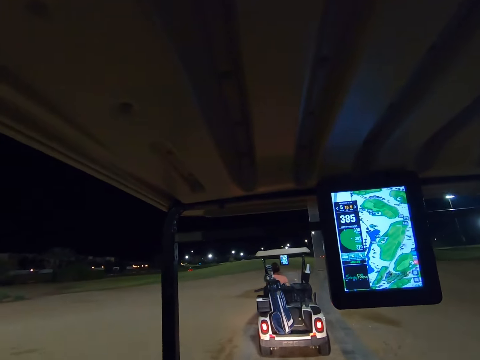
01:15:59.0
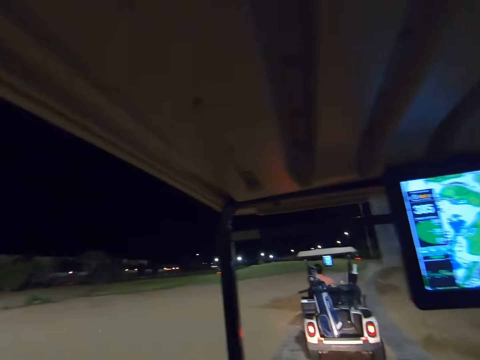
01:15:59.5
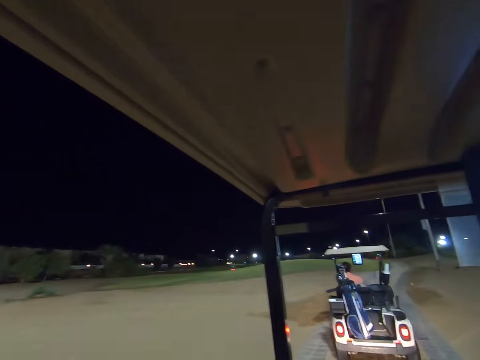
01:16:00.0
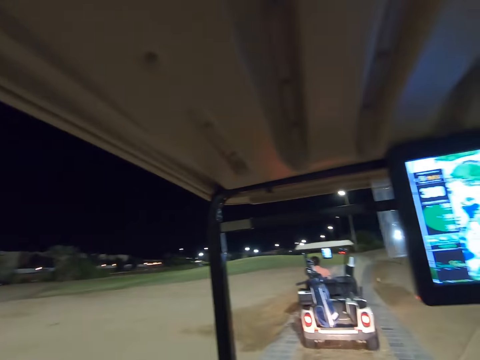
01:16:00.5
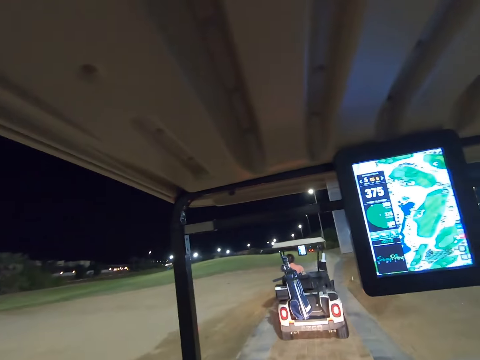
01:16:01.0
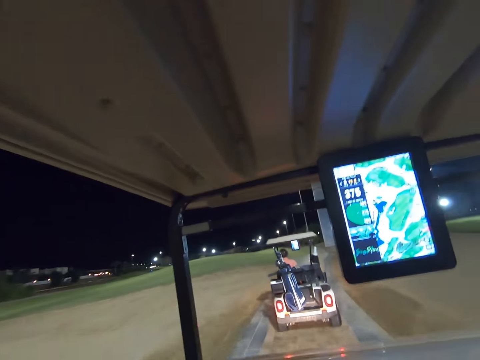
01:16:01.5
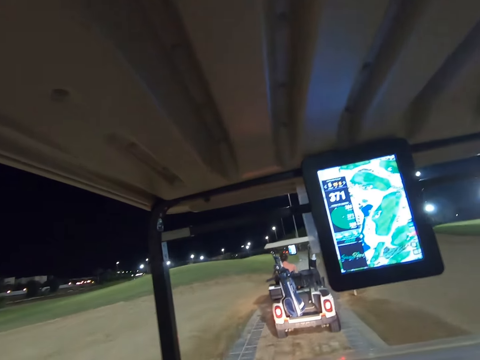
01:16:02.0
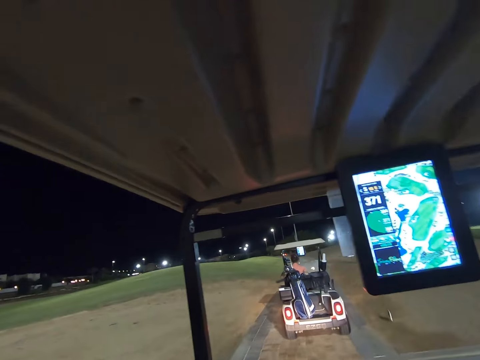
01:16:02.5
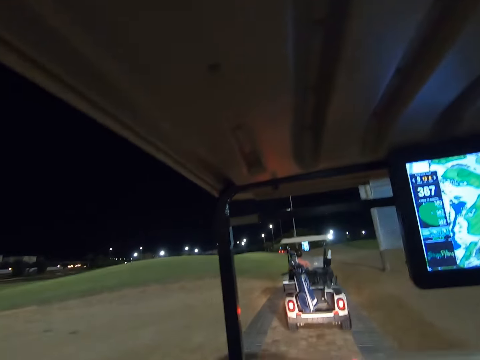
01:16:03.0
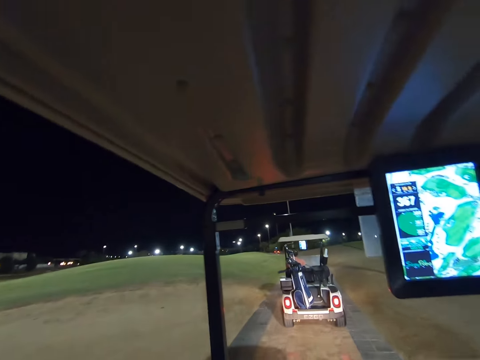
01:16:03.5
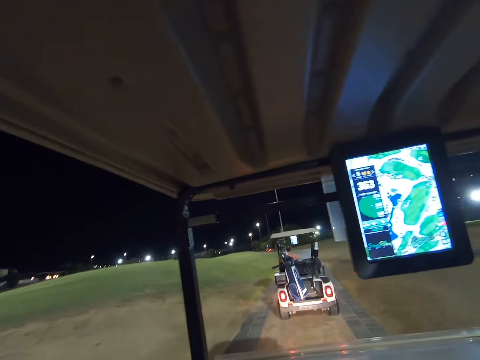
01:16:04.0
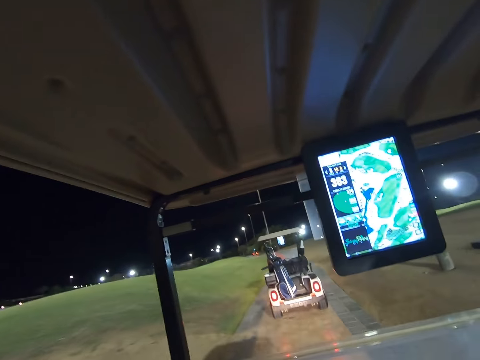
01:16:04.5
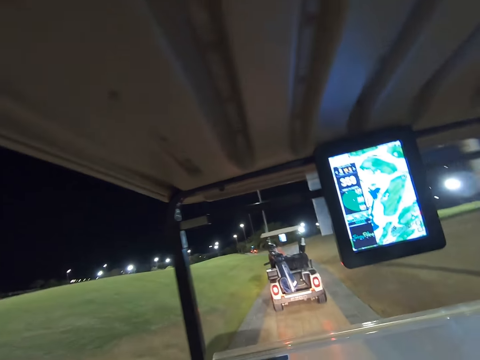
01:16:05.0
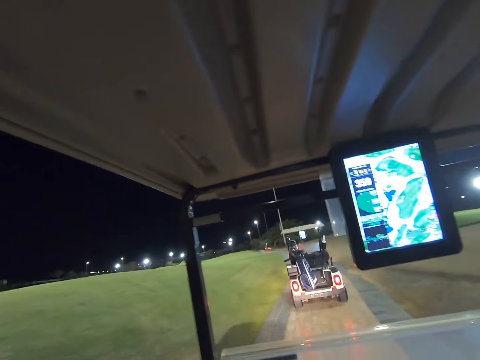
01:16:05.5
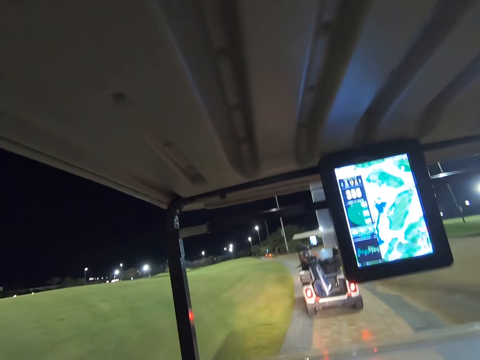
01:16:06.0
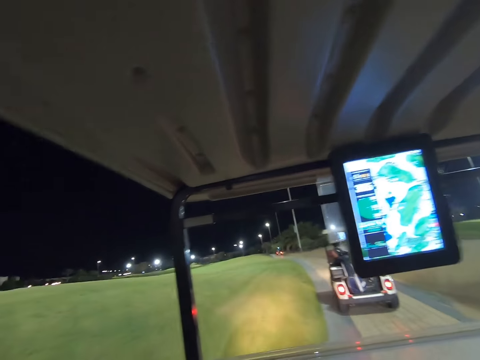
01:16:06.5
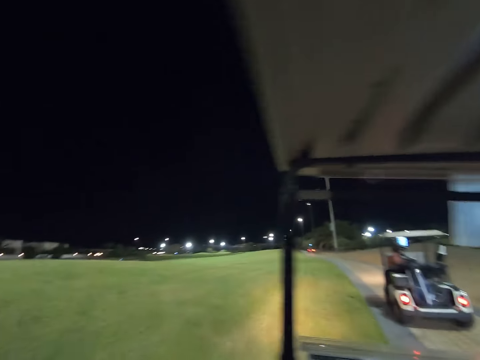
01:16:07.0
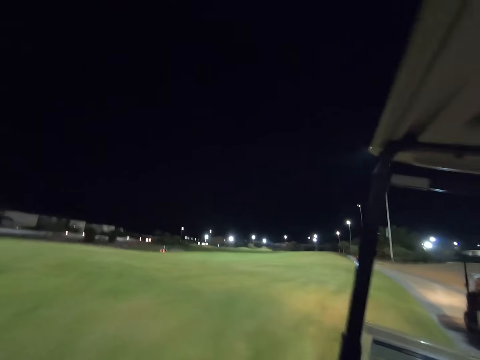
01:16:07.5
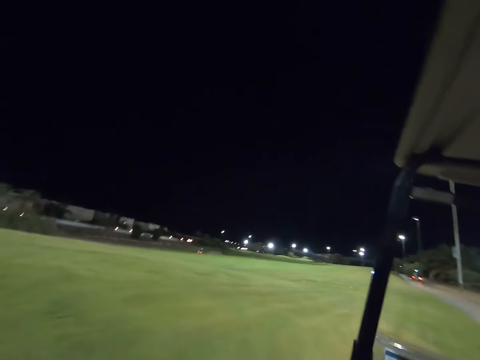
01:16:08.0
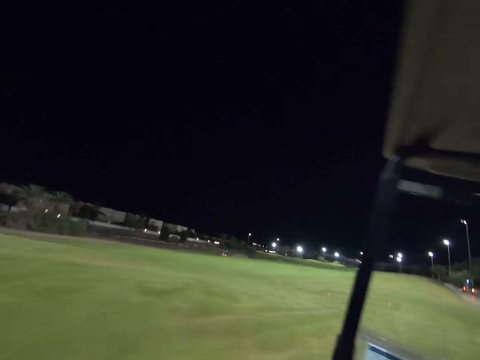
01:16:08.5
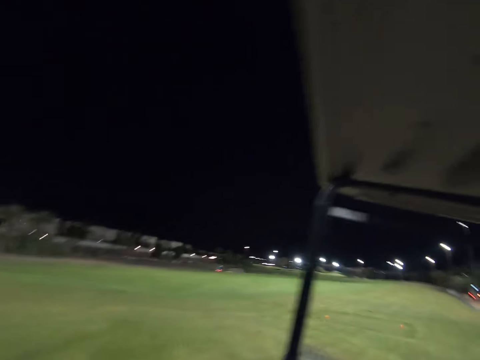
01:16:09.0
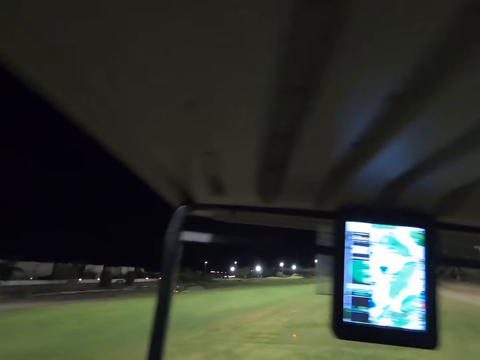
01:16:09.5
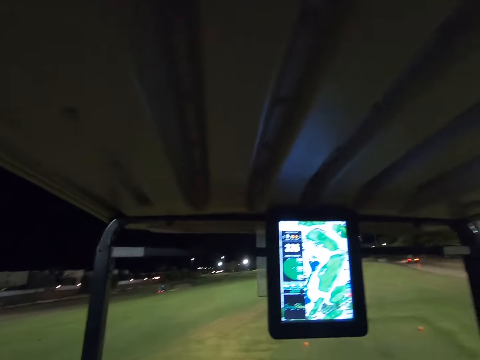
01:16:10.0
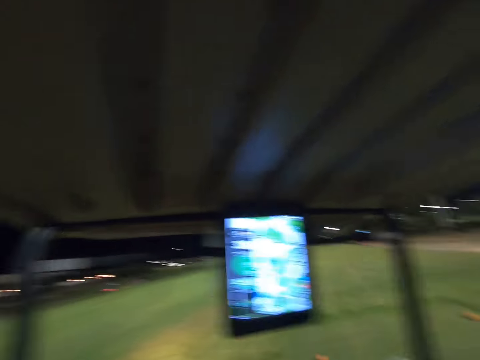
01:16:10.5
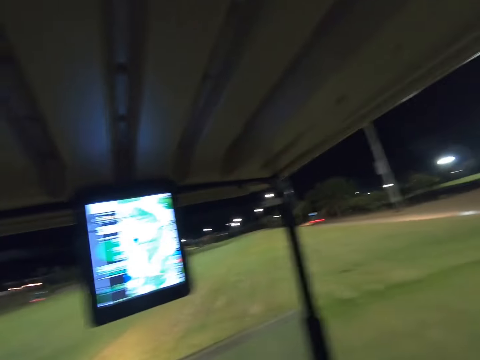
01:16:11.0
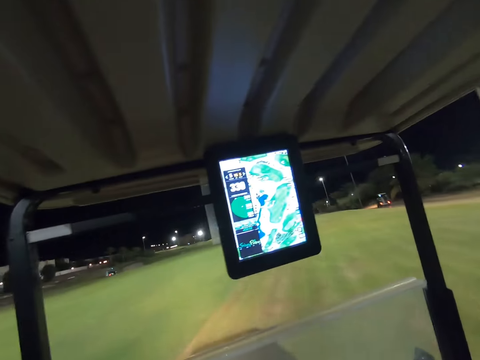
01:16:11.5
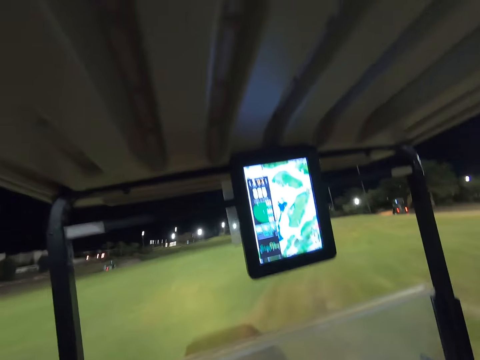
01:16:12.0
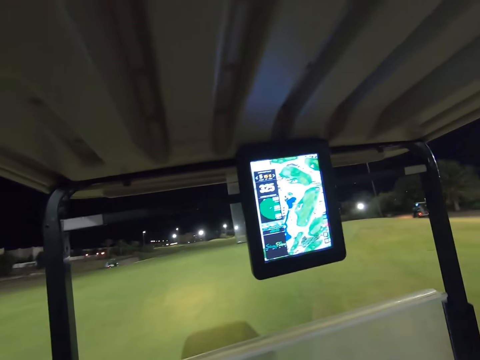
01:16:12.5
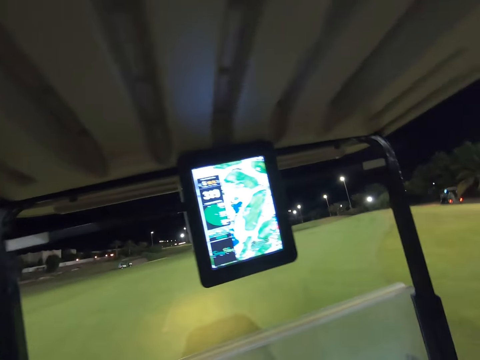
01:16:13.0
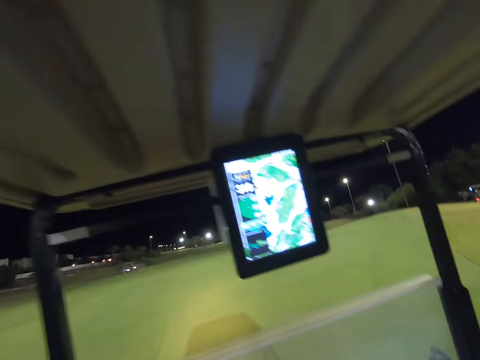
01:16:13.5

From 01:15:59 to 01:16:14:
The camera wearer drives across the golf course.

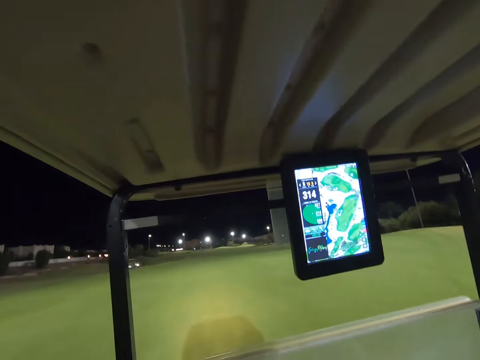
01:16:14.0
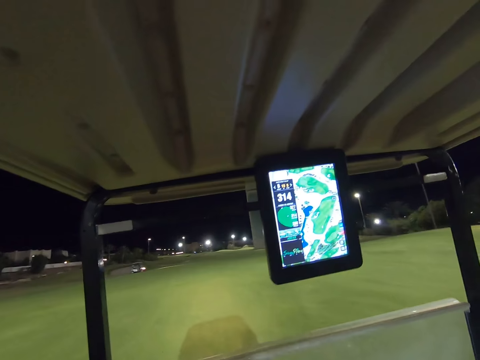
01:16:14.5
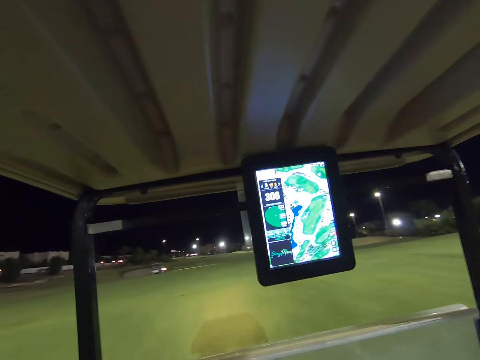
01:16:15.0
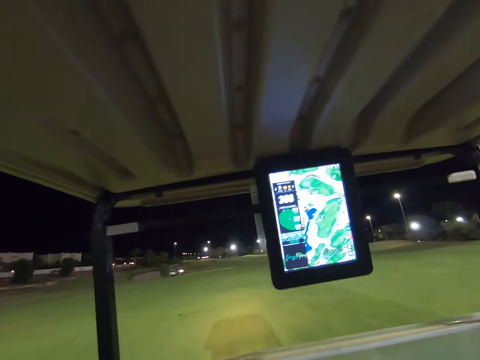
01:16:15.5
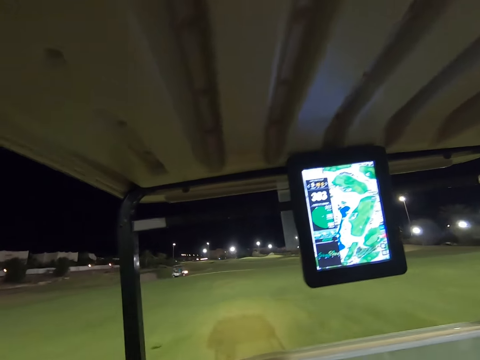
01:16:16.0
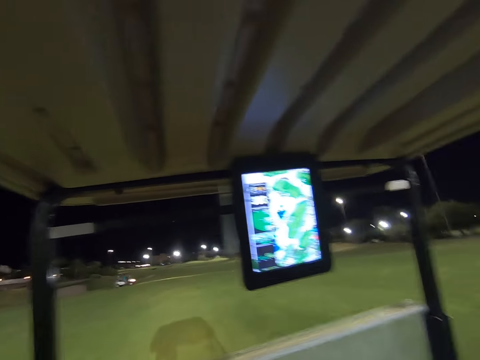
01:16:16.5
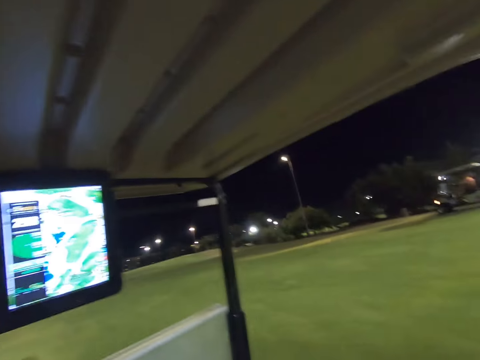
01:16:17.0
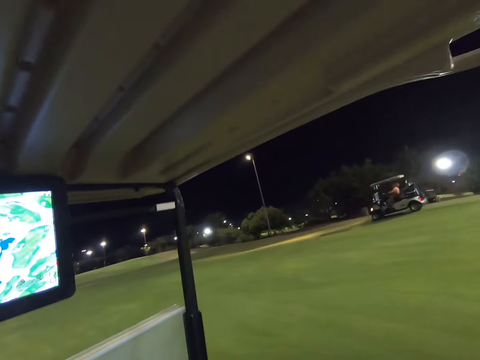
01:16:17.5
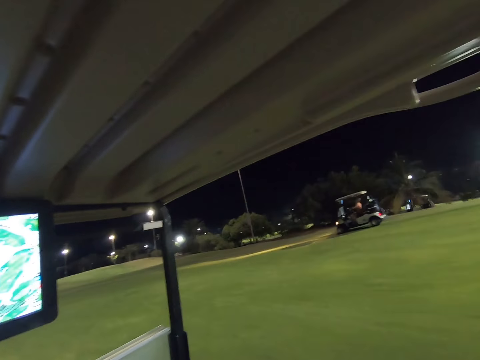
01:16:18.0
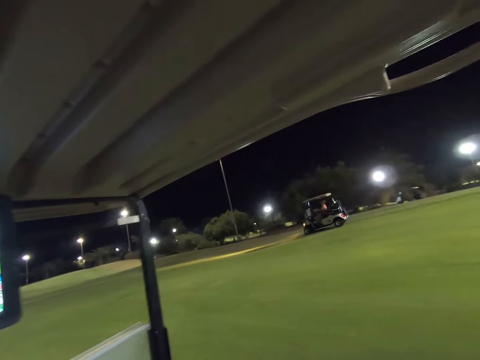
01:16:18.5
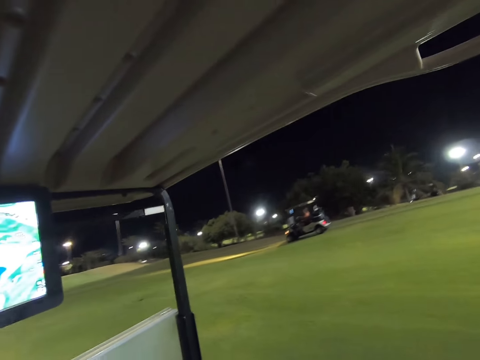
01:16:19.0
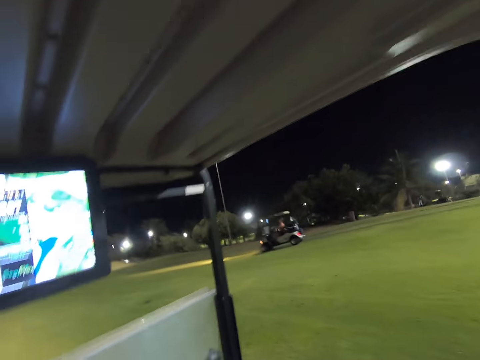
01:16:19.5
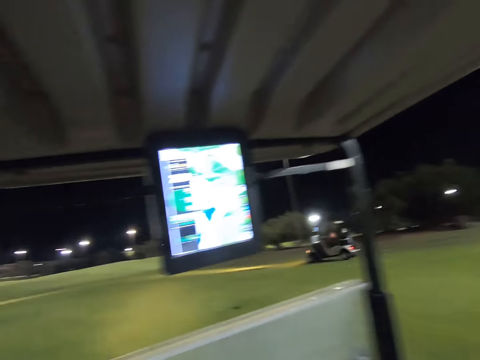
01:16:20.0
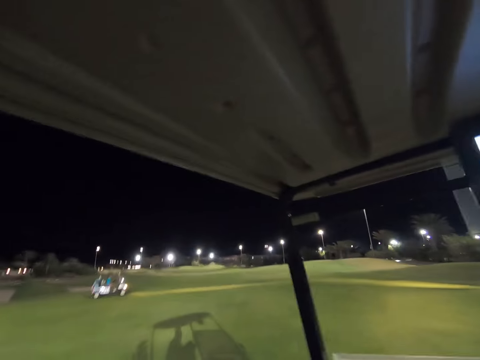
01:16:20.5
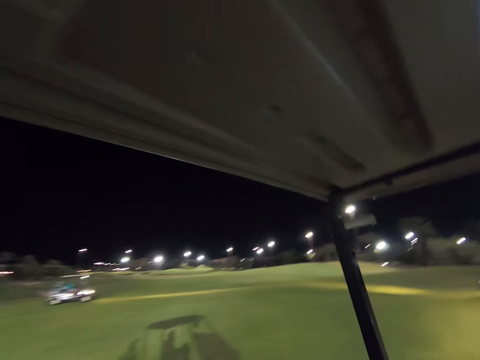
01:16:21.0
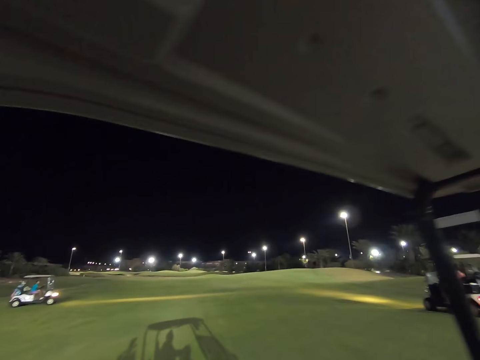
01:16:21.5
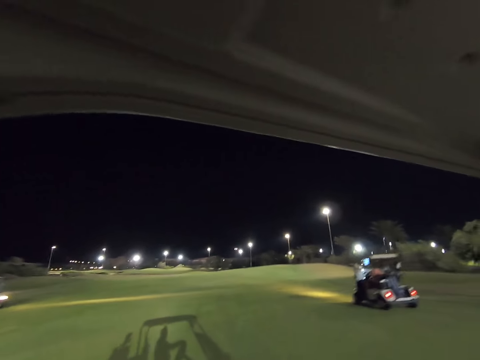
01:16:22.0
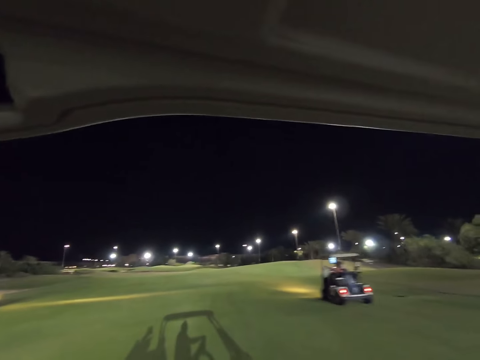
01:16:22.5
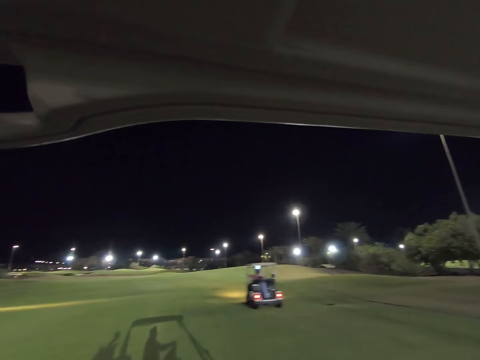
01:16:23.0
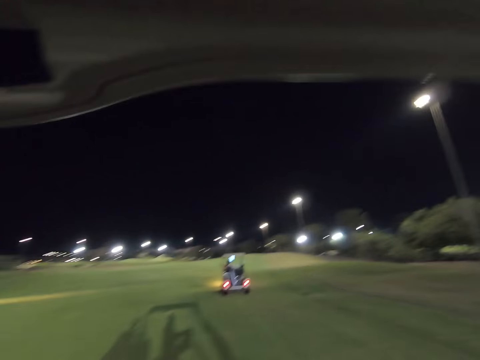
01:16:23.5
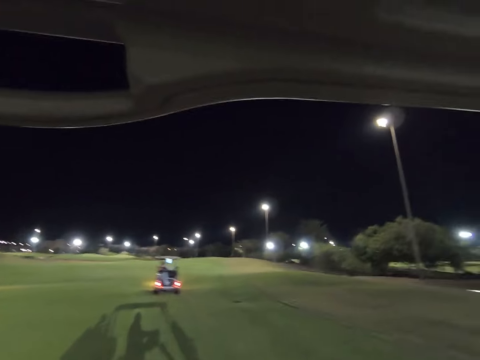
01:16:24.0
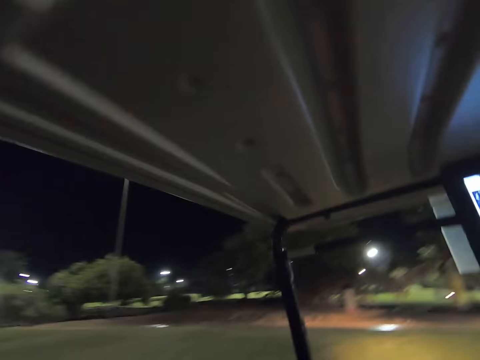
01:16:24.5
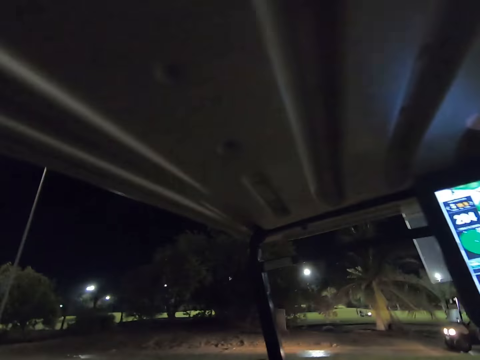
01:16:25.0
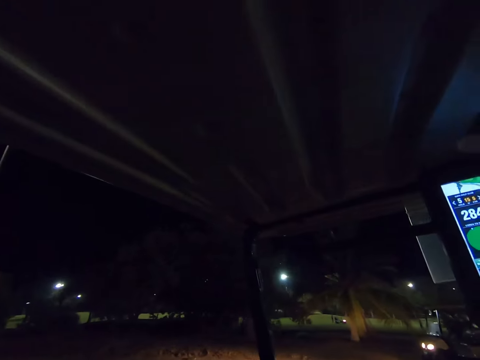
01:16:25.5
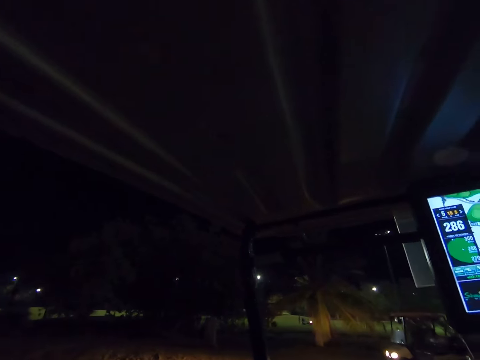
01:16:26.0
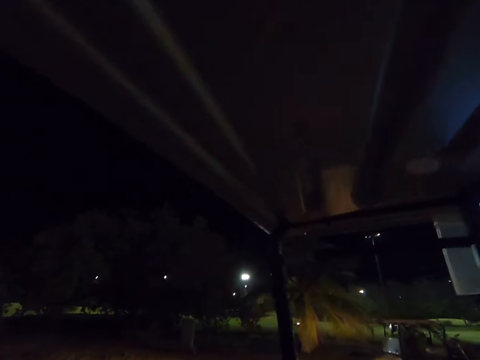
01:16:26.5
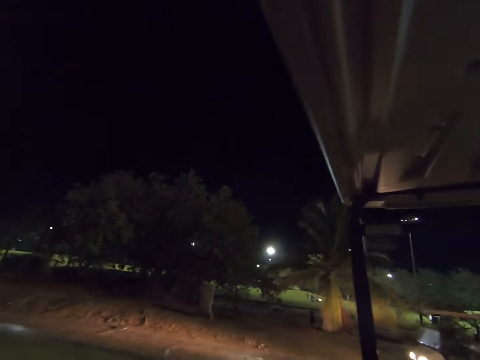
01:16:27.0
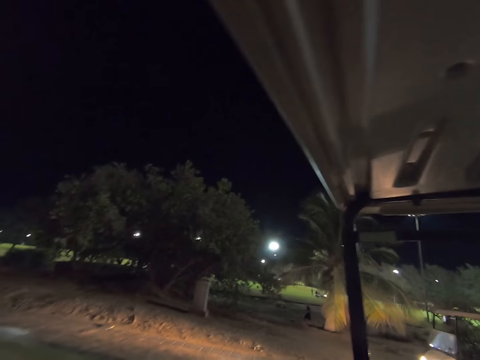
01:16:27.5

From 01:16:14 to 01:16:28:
The camera wearer stops the vehicle.
